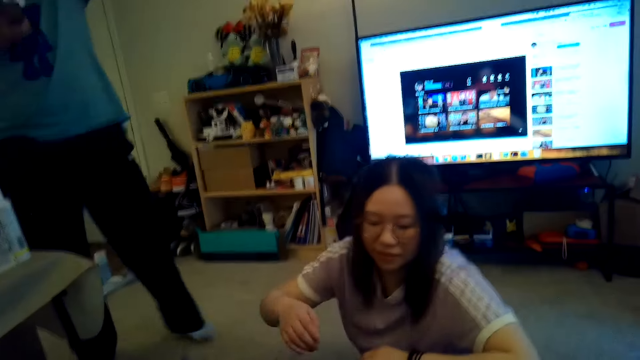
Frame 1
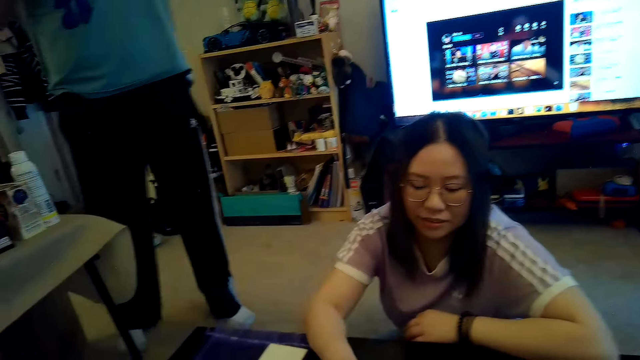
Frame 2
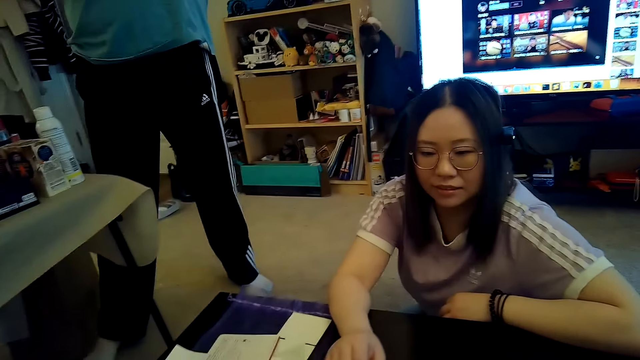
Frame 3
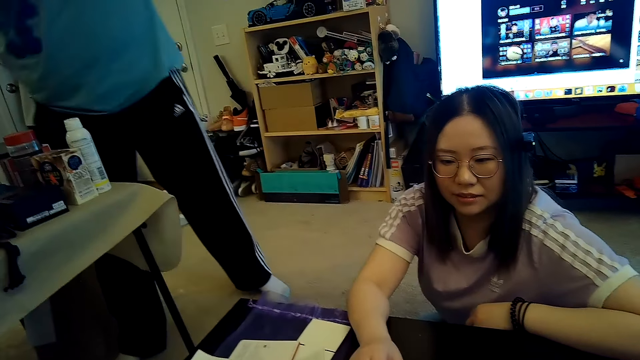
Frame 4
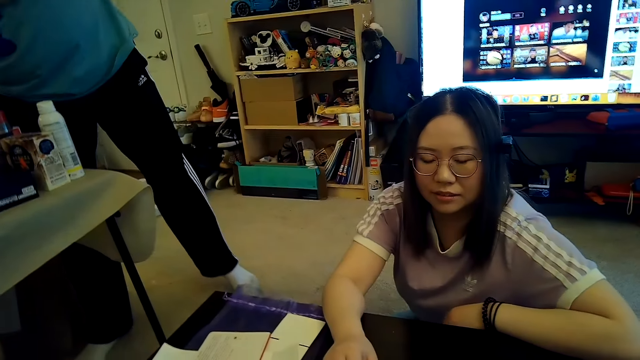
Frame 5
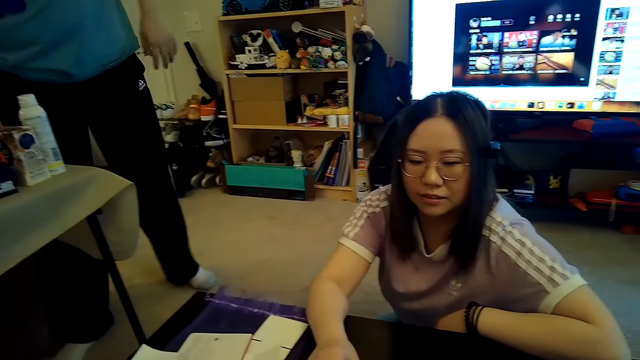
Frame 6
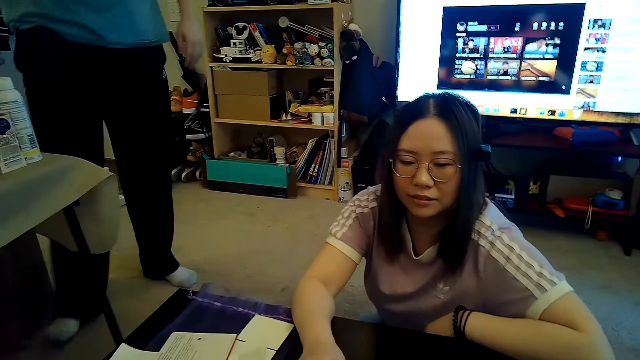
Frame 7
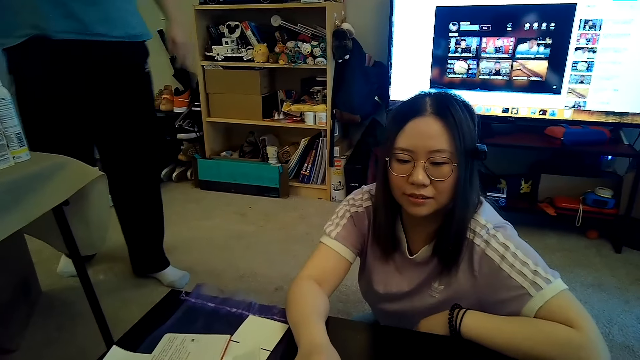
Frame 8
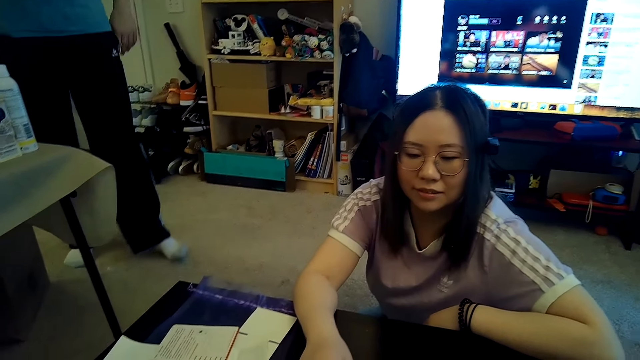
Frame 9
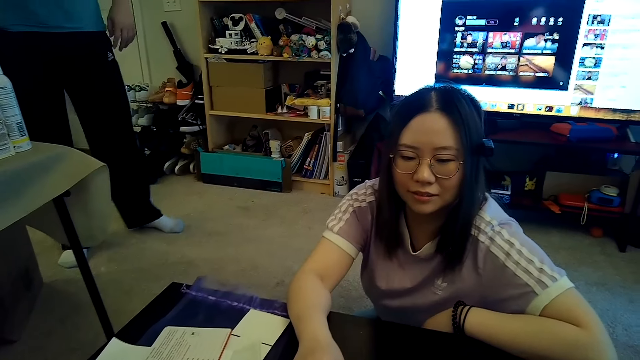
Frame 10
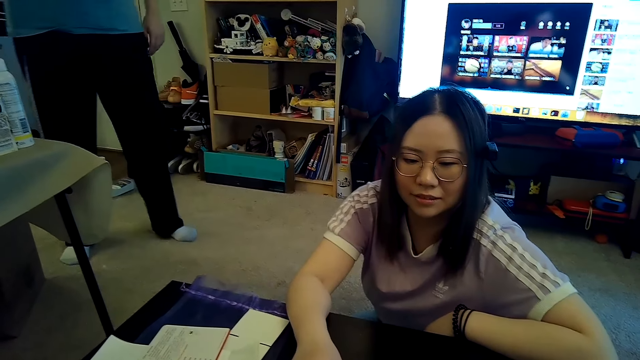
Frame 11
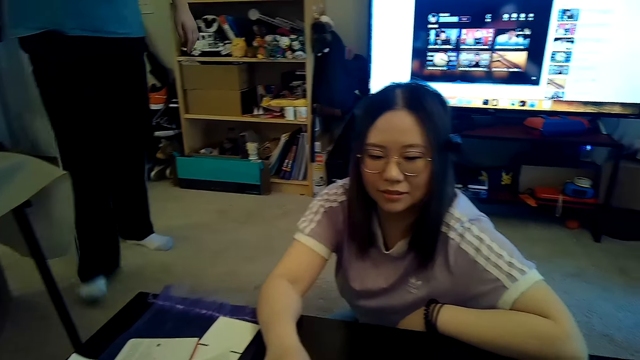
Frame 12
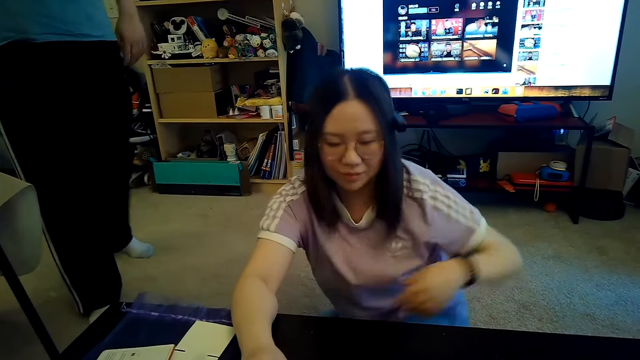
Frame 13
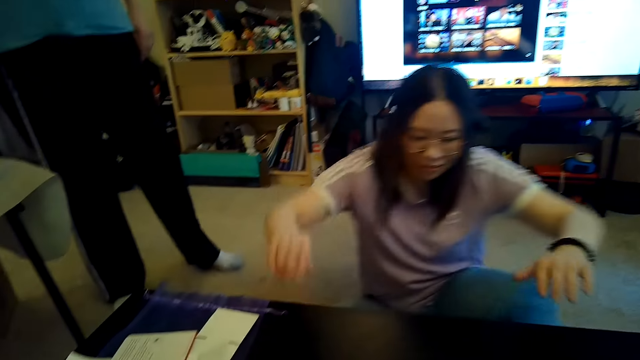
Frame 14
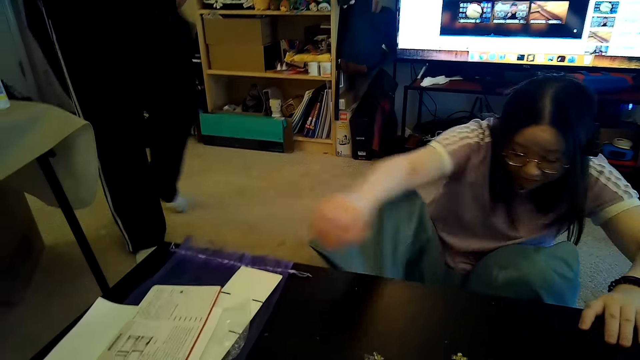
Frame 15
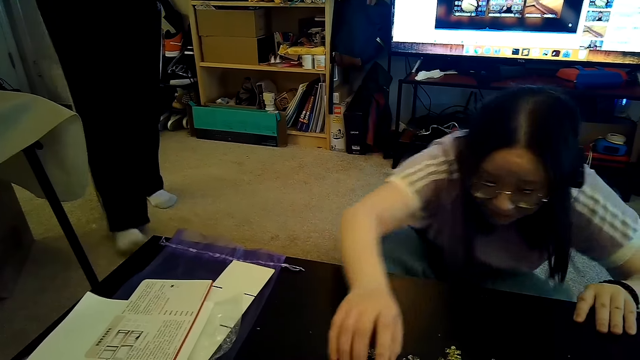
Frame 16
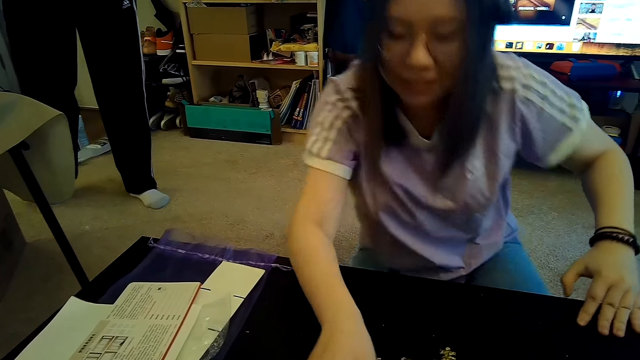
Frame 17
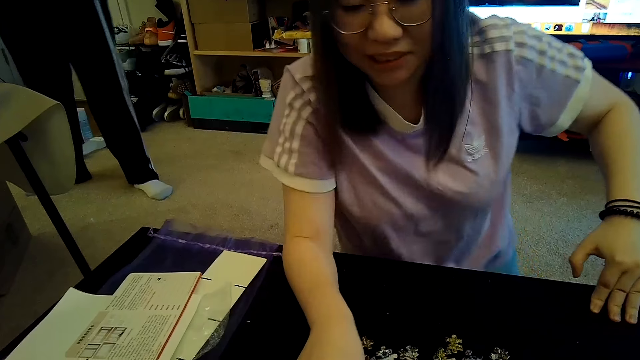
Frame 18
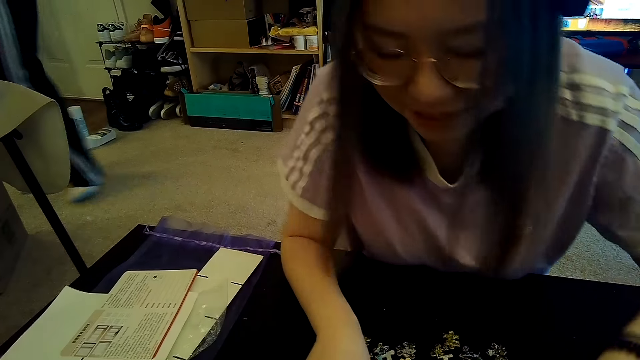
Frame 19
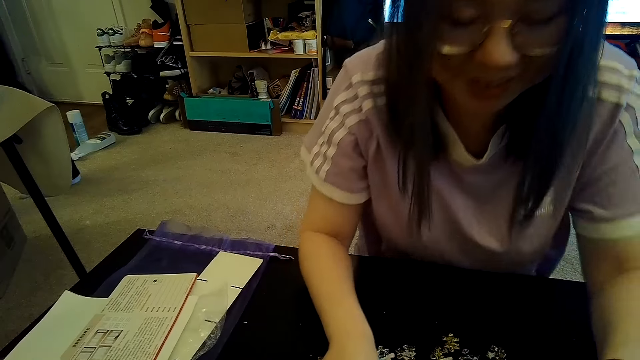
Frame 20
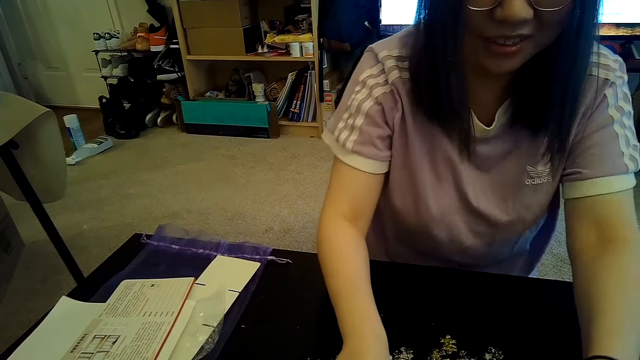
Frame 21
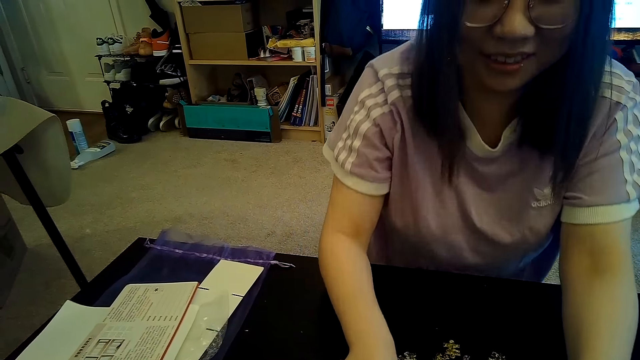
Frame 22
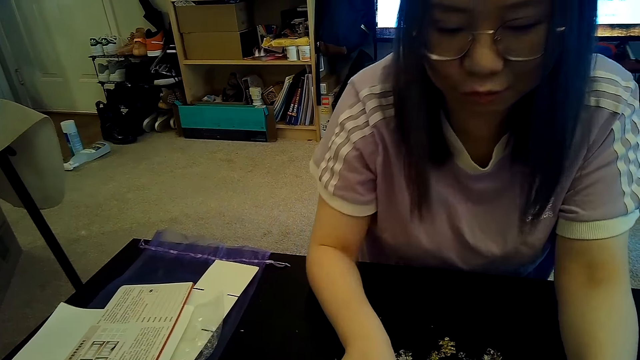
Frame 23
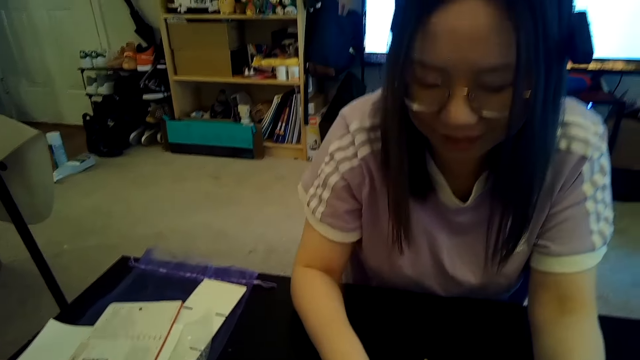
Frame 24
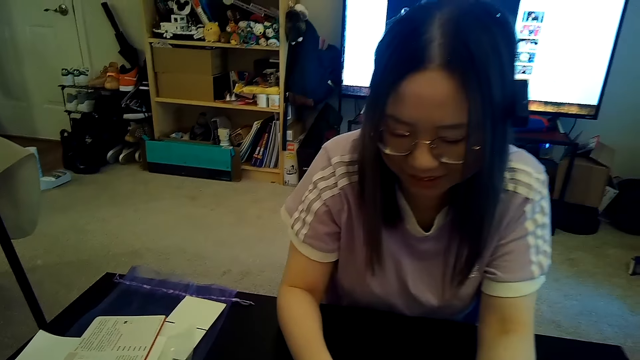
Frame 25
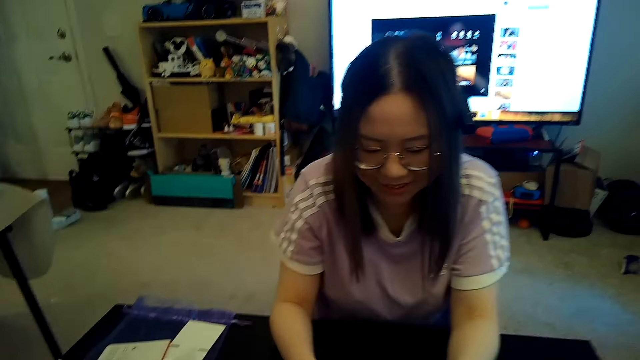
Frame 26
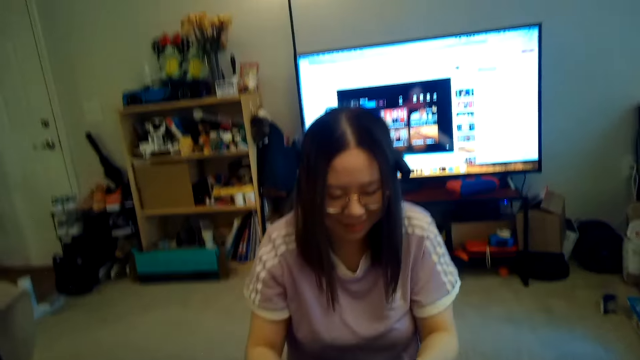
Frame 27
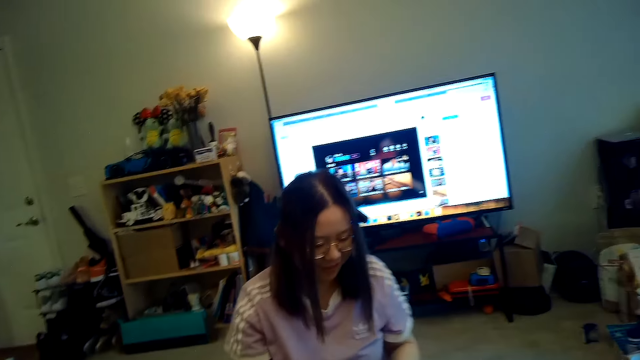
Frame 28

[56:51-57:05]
A person steps. The camera wearer talks. A person kneels on the floor. Another person talks.

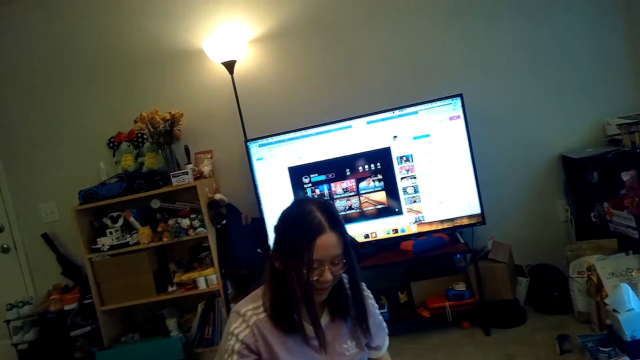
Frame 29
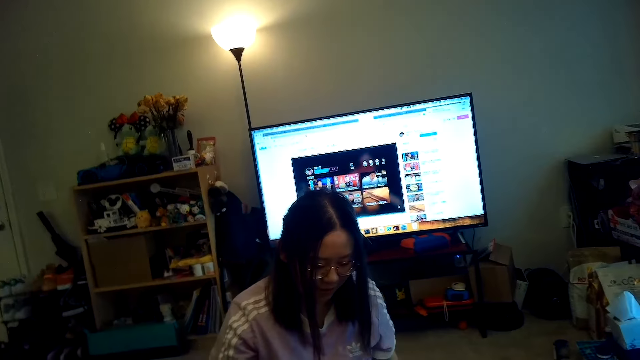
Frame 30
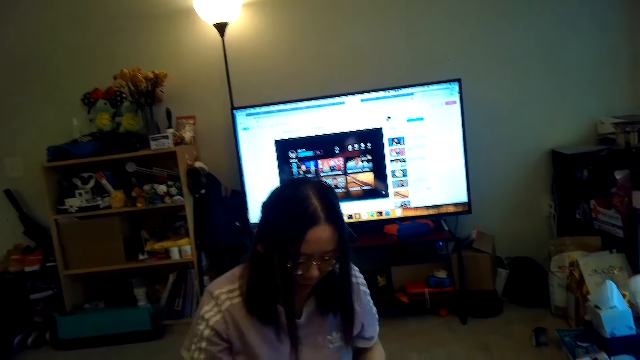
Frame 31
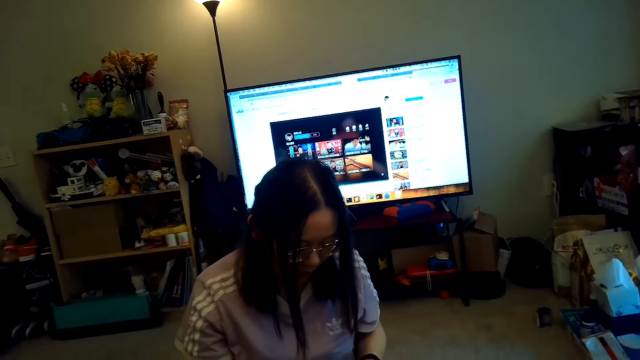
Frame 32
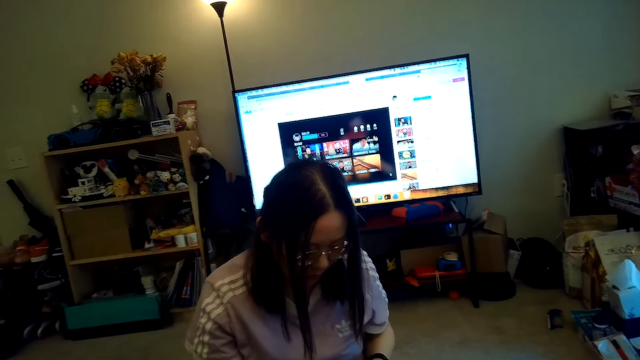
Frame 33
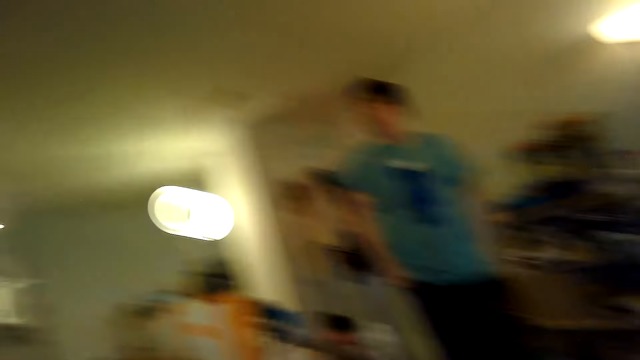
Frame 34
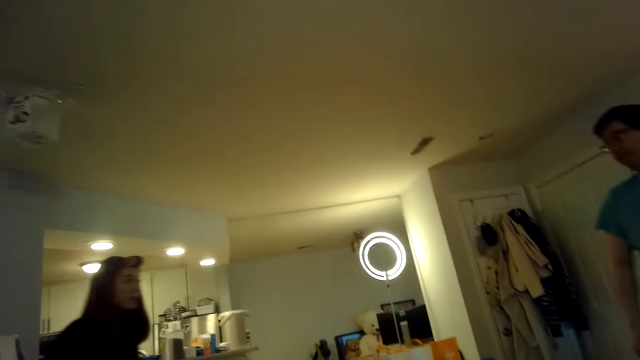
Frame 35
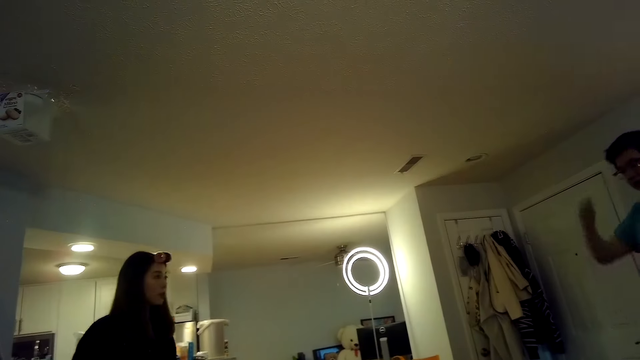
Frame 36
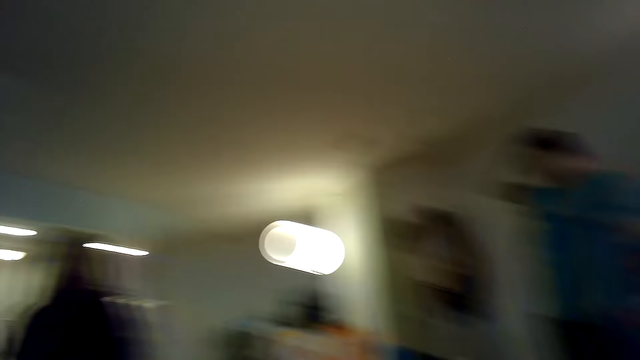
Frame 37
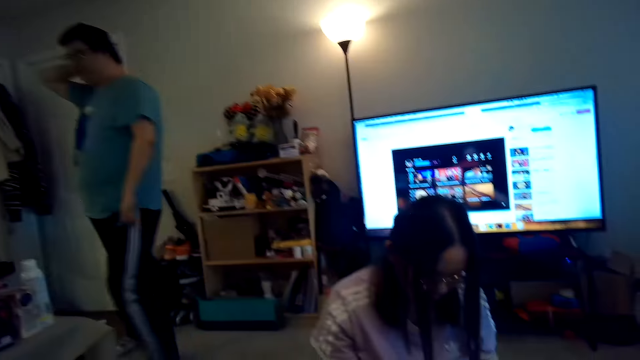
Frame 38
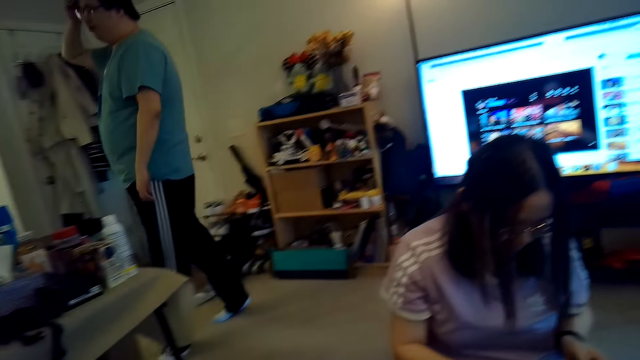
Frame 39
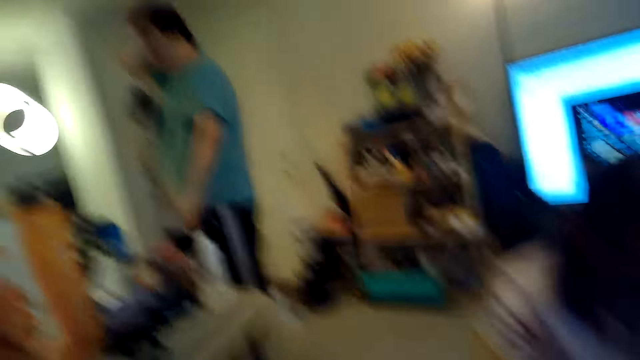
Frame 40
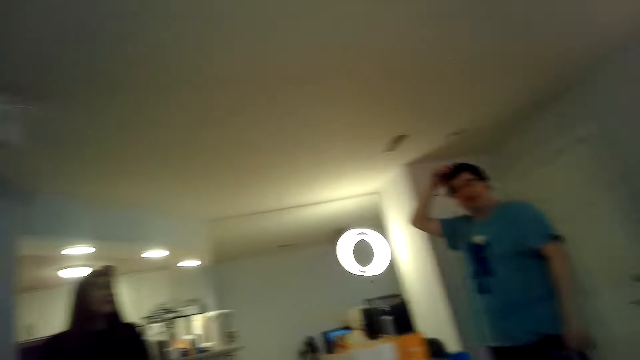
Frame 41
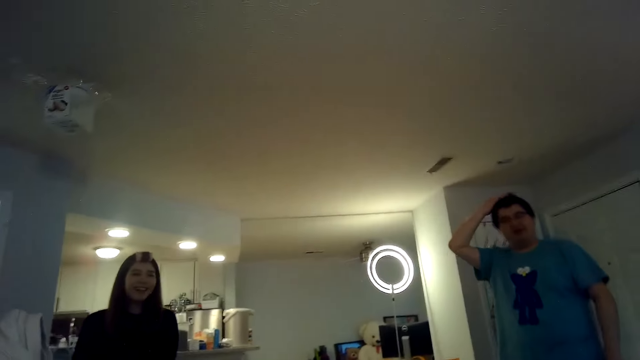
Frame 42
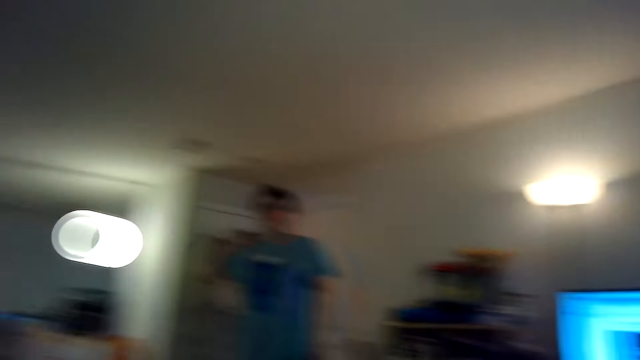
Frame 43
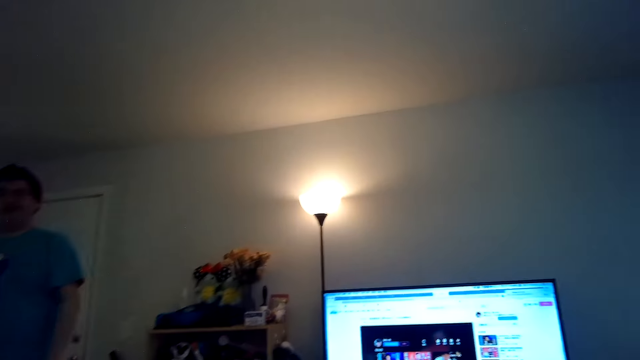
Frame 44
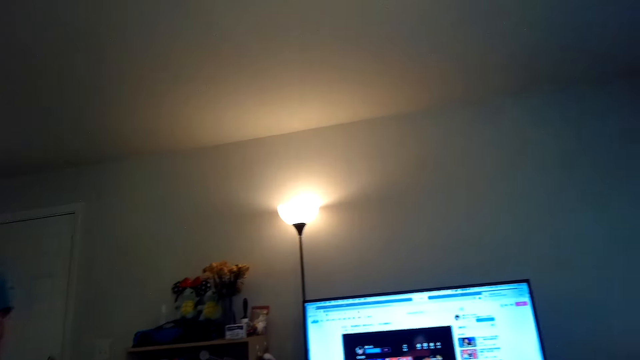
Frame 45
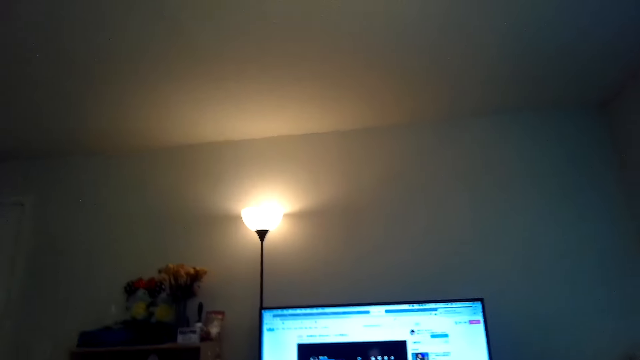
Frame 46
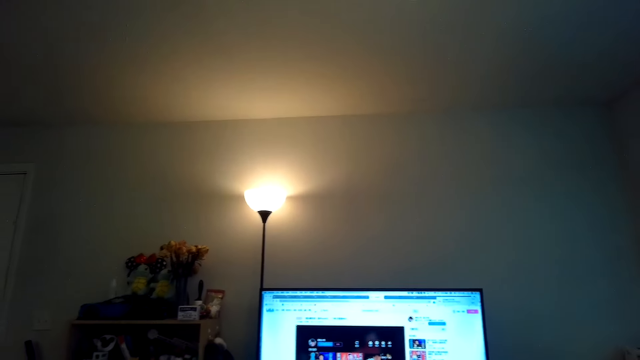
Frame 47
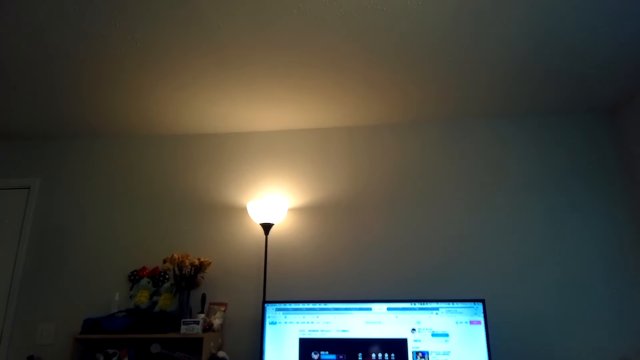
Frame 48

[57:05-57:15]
A person walks in the room. The person talks to another person. Another person talks.
